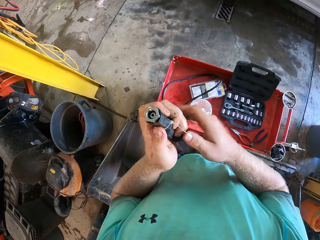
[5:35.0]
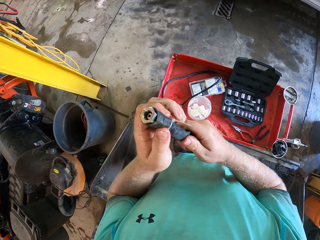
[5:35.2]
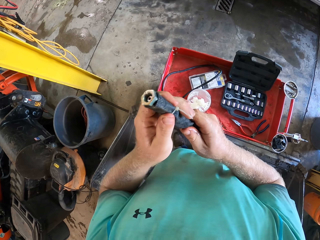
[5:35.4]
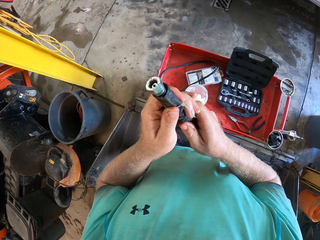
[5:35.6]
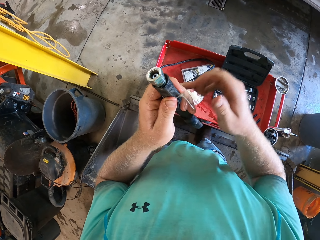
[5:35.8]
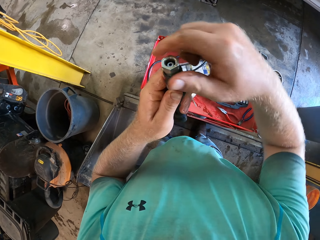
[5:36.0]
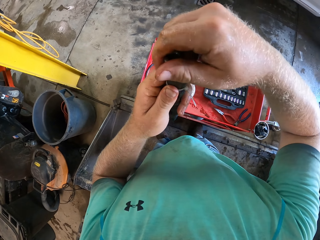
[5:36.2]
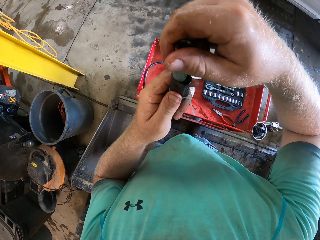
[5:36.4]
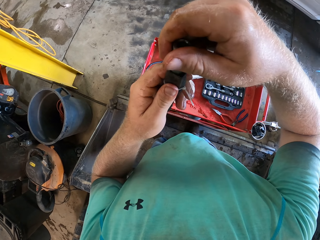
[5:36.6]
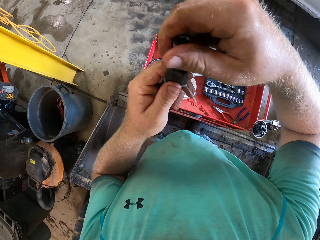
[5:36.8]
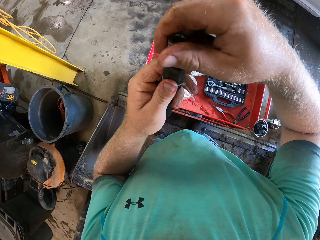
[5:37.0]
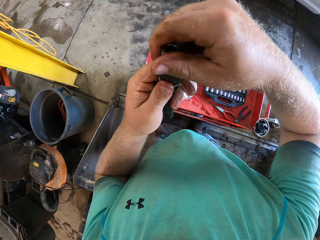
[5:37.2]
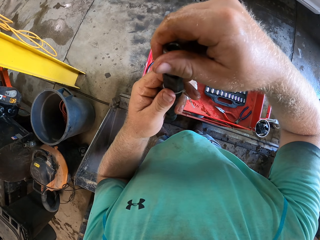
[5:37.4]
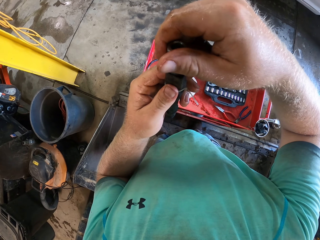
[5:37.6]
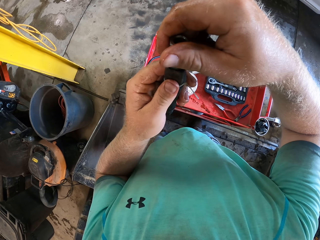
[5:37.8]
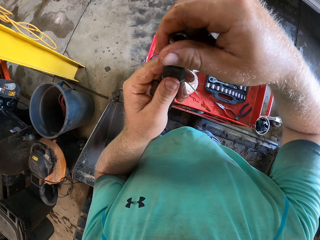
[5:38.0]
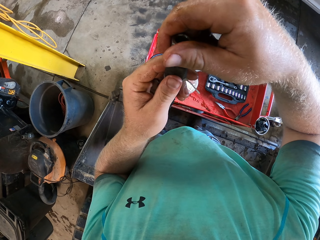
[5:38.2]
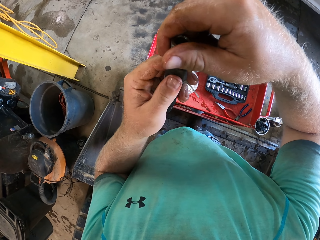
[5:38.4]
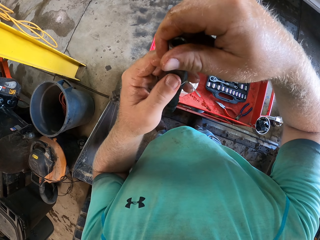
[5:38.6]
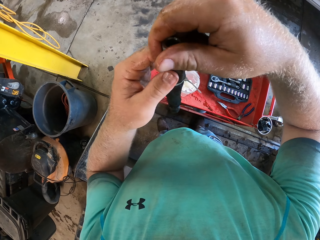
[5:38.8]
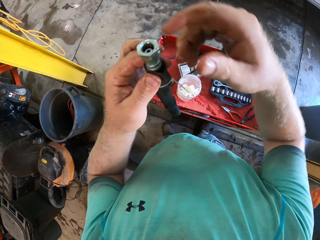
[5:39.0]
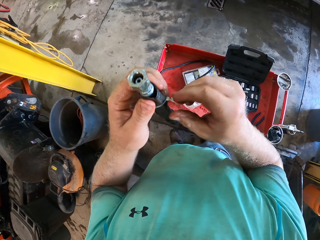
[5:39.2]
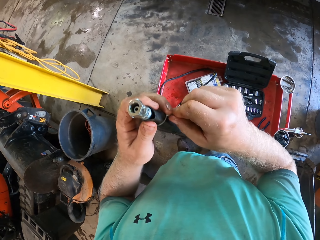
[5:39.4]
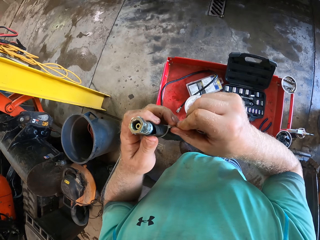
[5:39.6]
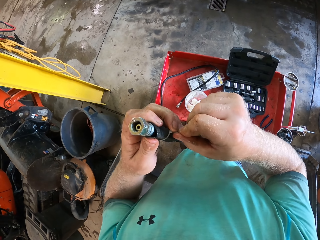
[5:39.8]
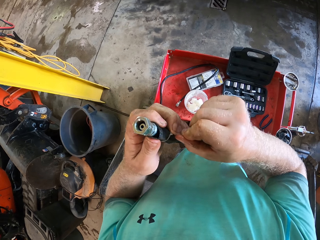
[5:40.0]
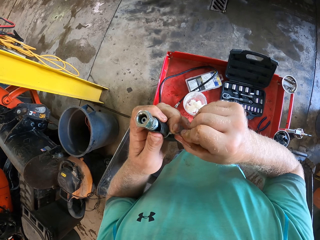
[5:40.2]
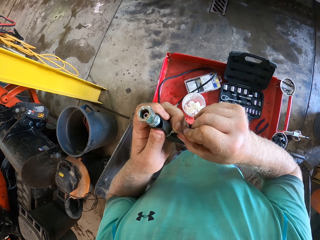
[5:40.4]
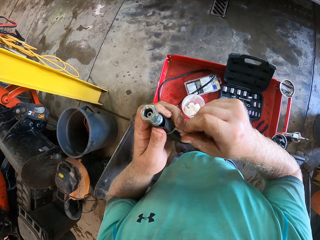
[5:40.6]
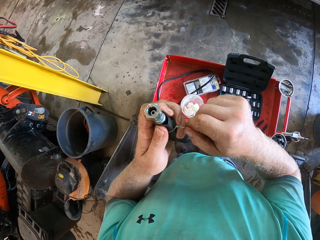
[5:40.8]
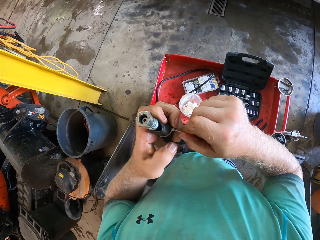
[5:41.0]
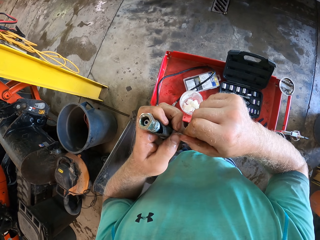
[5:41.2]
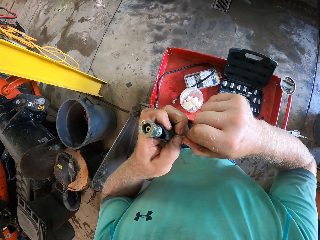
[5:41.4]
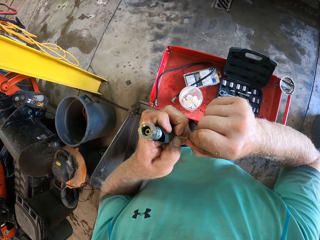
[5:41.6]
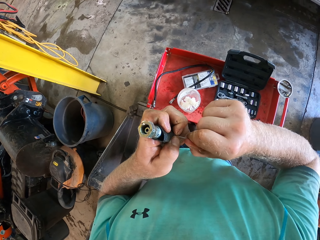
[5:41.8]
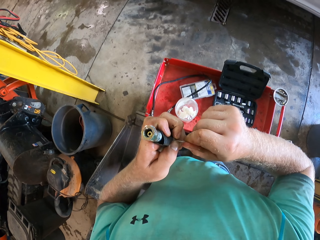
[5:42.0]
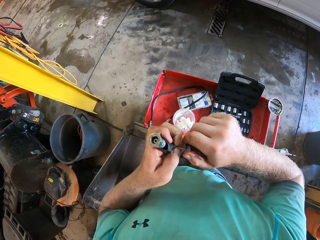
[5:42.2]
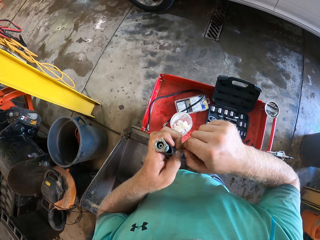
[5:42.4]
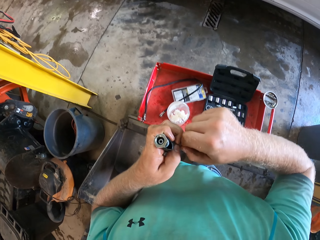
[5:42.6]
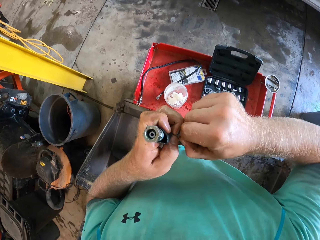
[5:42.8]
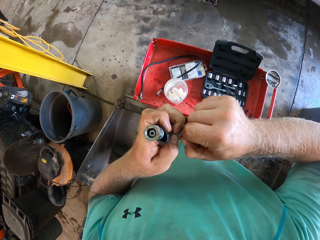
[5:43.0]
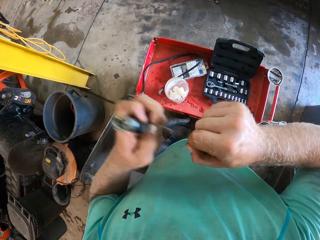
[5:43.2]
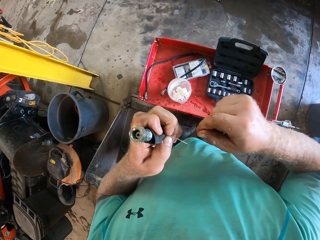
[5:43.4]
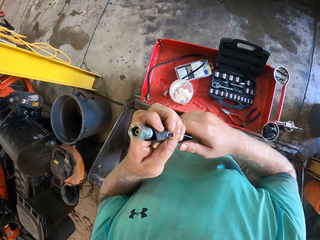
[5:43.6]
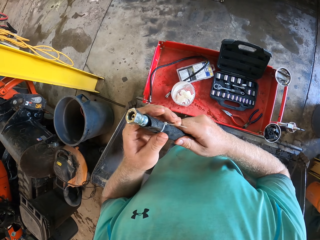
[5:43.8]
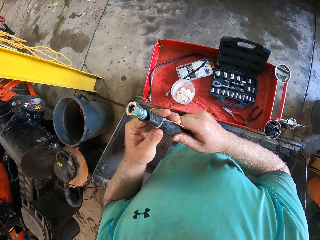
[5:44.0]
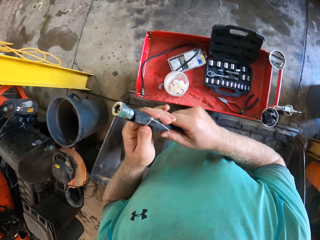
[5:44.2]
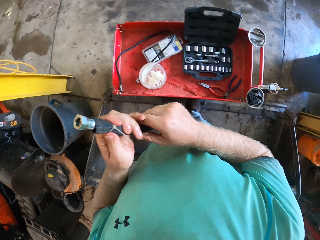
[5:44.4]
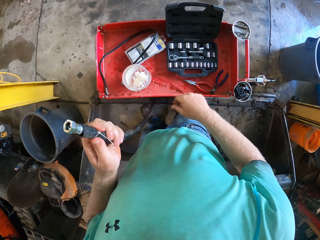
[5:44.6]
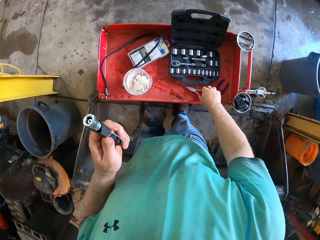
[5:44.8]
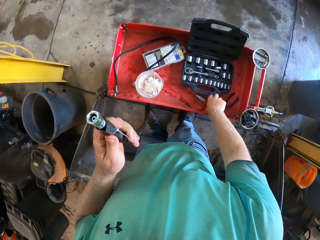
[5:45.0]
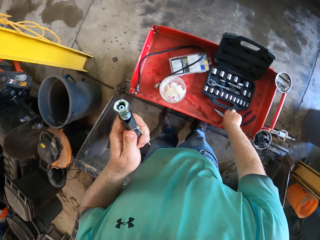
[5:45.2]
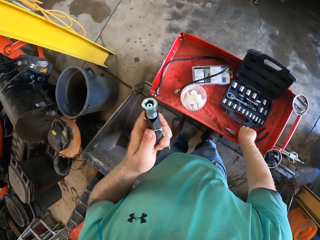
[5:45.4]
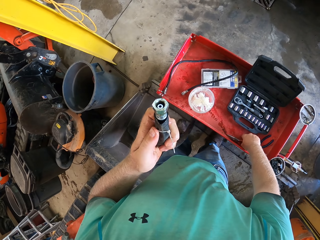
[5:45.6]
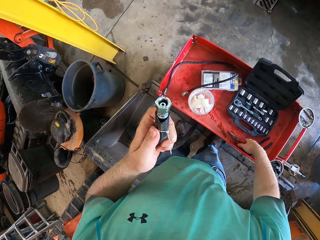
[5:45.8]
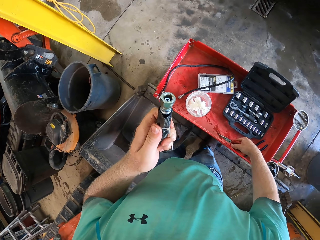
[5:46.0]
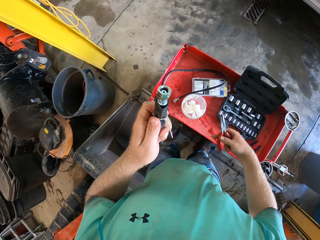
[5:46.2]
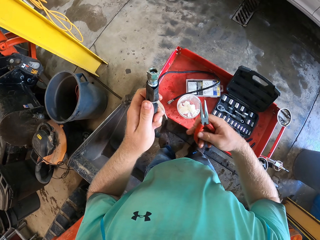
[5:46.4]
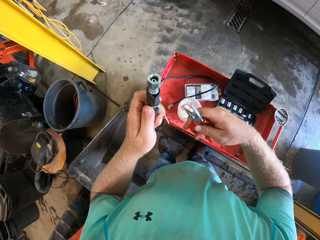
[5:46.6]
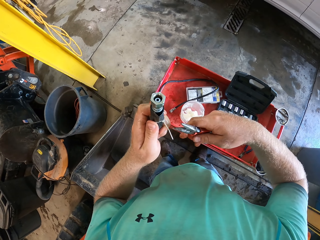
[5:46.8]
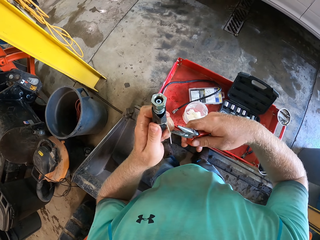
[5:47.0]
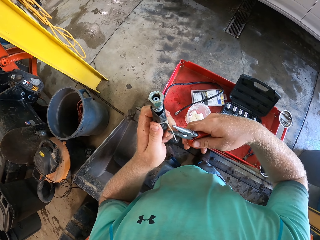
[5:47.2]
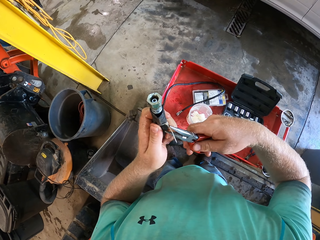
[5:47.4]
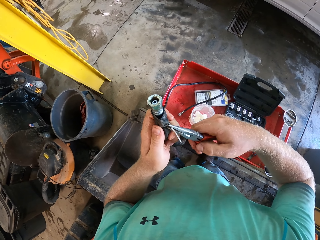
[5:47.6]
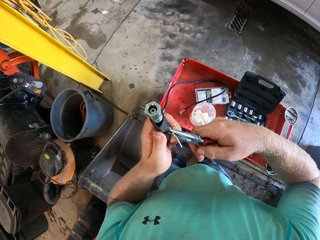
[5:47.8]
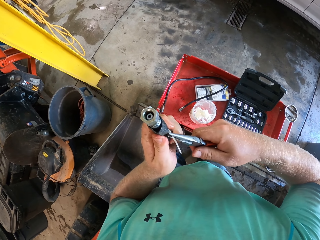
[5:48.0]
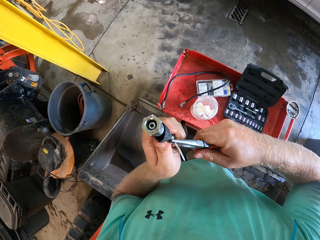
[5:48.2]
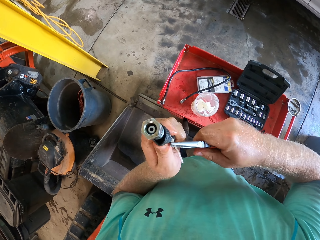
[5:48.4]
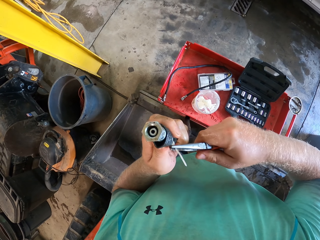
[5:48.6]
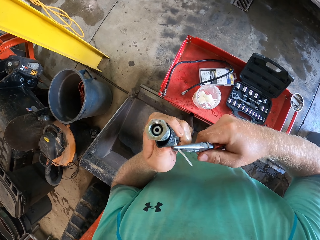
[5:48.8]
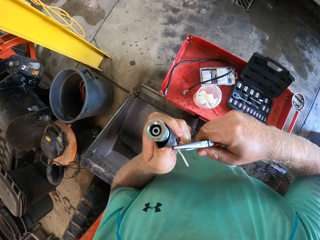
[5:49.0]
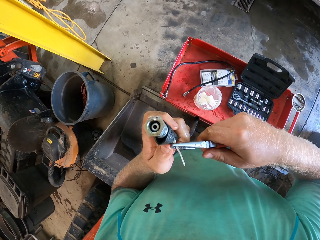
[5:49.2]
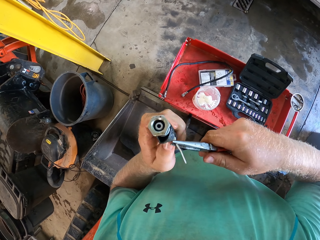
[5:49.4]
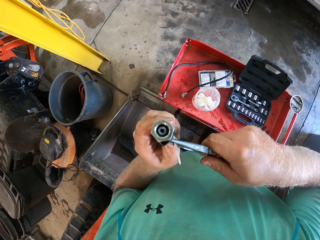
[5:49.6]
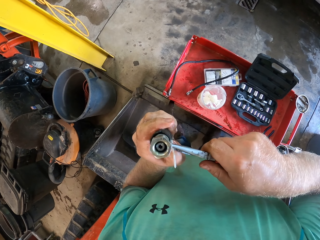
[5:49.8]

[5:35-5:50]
The camera wearer removes his right hand from the hose clip on the cloth. He holds the hose in the cloth with his right hand. He removes his right hand from the hose in the cloth. He holds the hose with his right hand. He adjusts the hose in the cloth with his right hand. He holds the hose clip on the cloth with his right hand. He tightens the hose clip on the cloth with both hands. He removes his right hand from the hose clip on the cloth. He holds the hose in the cloth with his right hand. He removes his right hand from the hose in the cloth. He picks up a plier on the shelf with his right hand. He tightens the hose clip with the plier in his right hand.

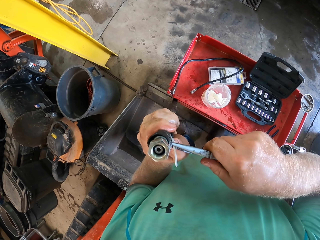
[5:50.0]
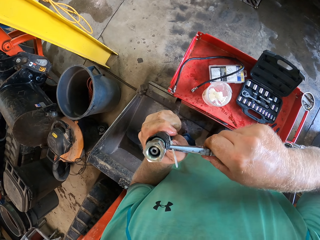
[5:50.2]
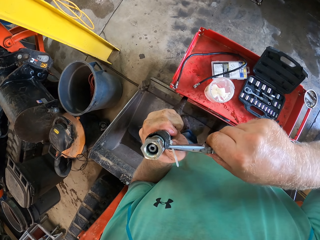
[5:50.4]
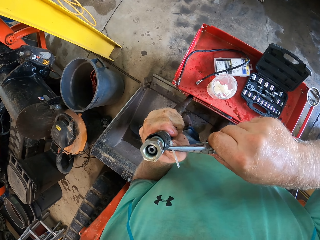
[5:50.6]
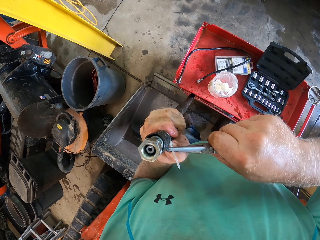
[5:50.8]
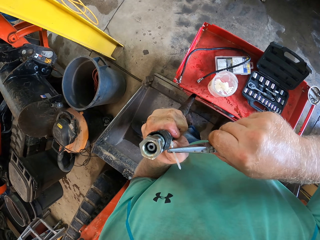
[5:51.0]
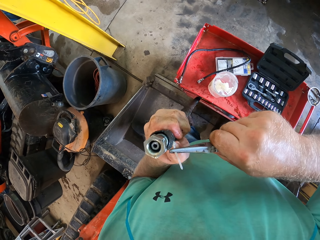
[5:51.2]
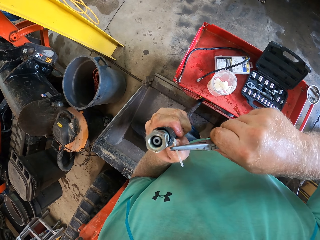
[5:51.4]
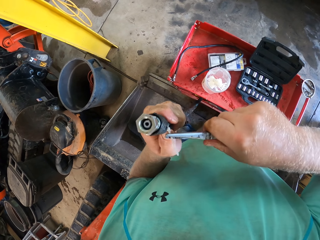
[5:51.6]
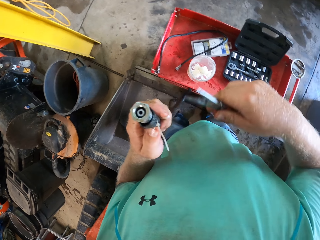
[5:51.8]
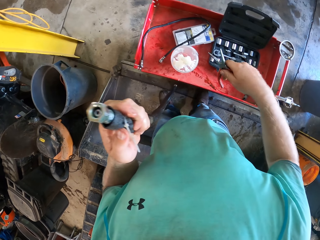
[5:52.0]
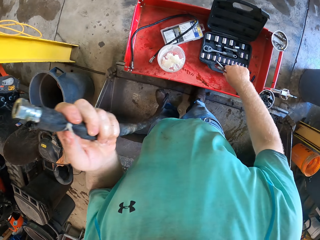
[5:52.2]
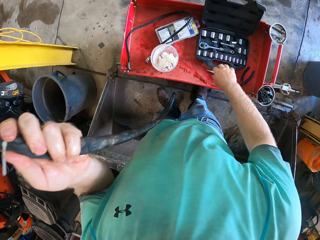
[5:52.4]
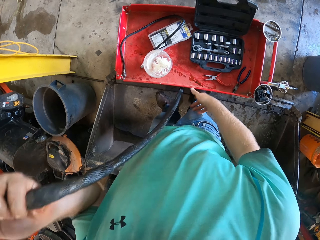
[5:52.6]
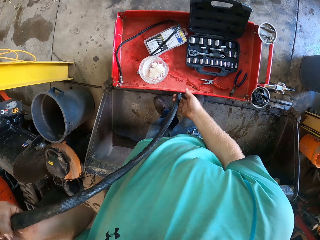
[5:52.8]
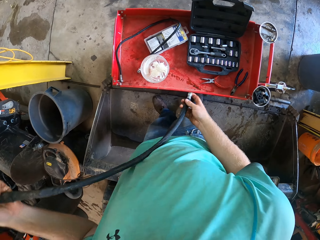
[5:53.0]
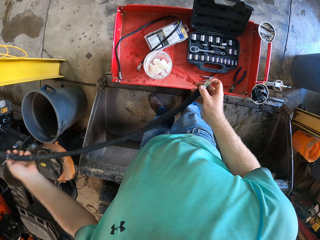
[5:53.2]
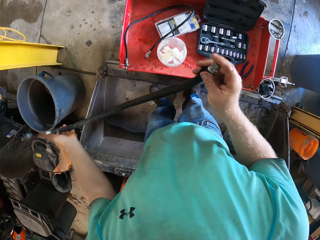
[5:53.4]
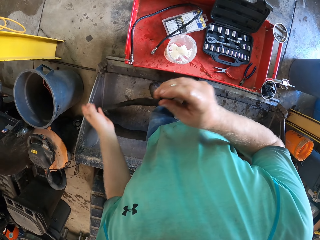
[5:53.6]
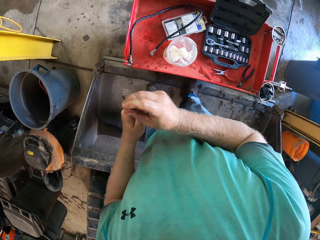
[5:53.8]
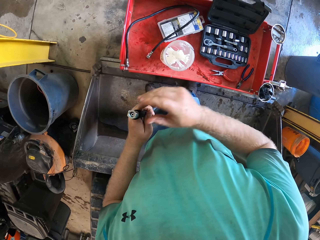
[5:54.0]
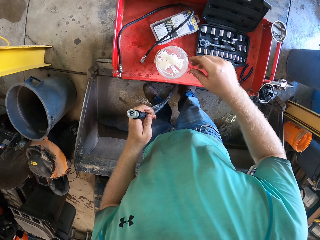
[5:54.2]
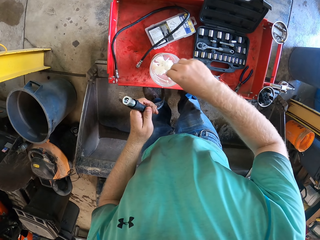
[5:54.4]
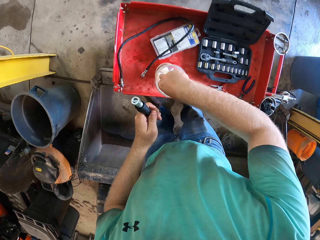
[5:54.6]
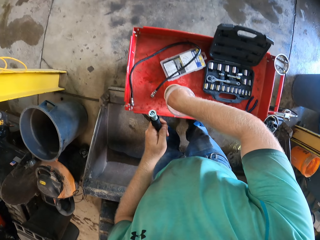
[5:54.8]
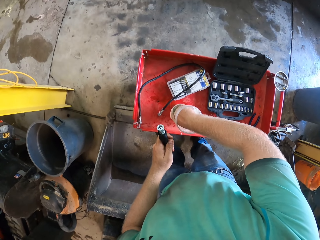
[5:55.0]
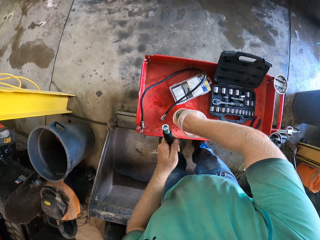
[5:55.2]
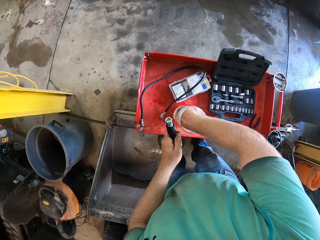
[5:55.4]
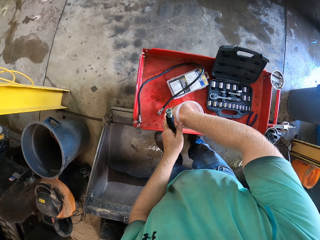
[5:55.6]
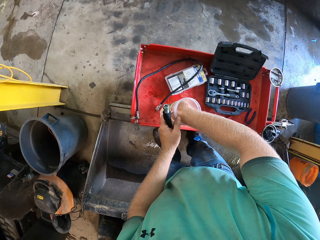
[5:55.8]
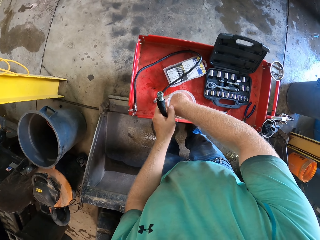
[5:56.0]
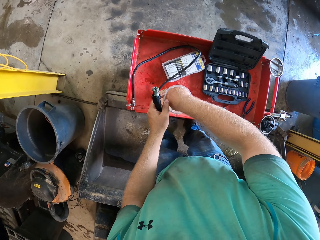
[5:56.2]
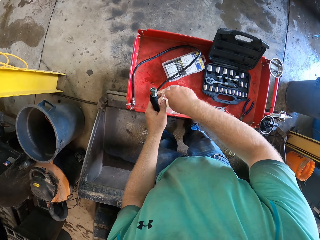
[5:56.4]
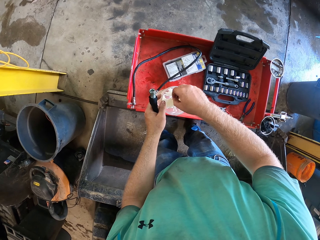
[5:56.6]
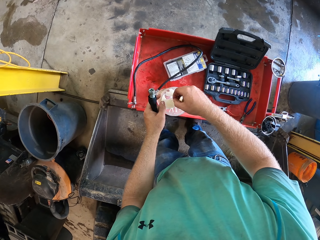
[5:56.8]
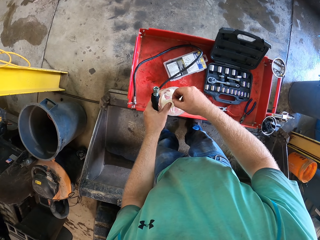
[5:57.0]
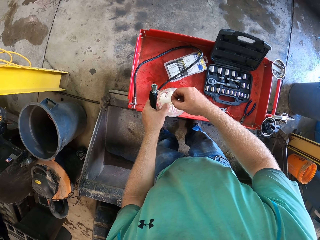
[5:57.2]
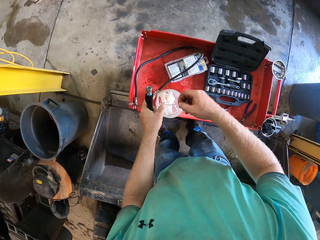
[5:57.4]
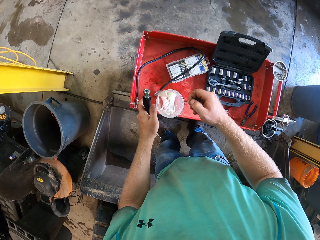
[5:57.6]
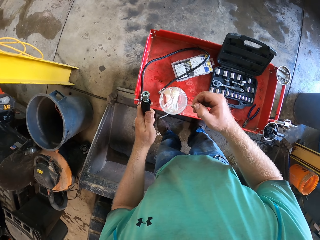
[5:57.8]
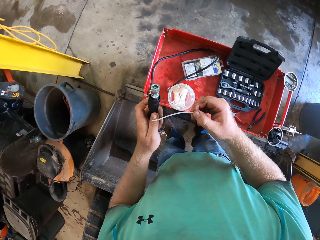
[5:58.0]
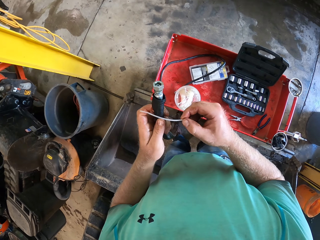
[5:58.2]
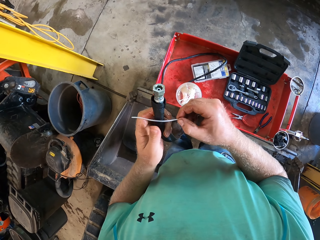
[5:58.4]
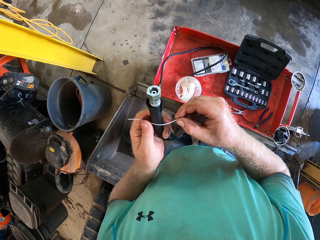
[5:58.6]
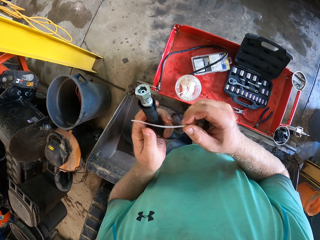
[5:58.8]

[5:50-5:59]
The camera wearer drops the plier on the shelf with his right hand. He turns the tube upside down. He holds the hose in the cloth with his right hand. He removes his left hand from the hose clip on the cloth. He removes his right hand from the hose clip on the cloth. He holds the hose in the cloth with his right hand. He holds the container on the shelf with his left hand. He picks up a hose clip or zip tie from the container with his right hand.
